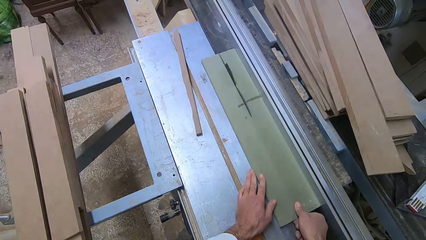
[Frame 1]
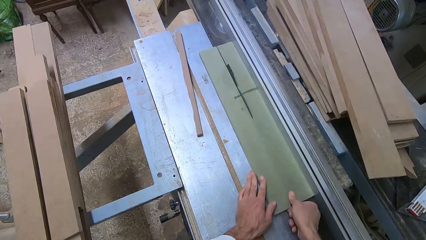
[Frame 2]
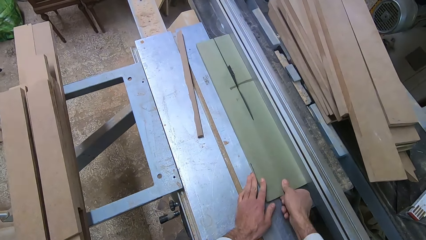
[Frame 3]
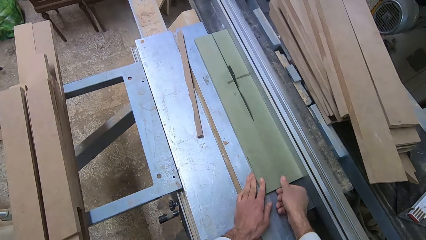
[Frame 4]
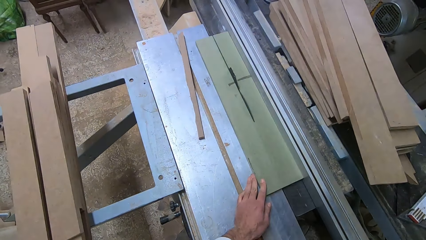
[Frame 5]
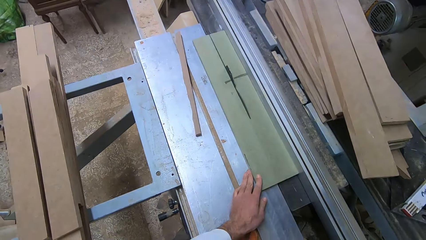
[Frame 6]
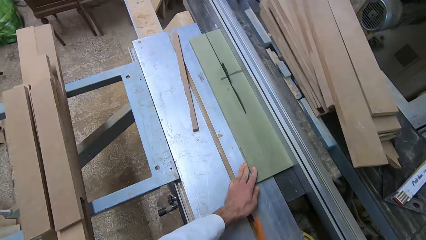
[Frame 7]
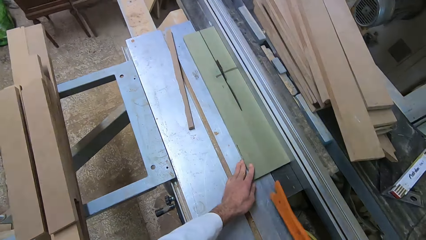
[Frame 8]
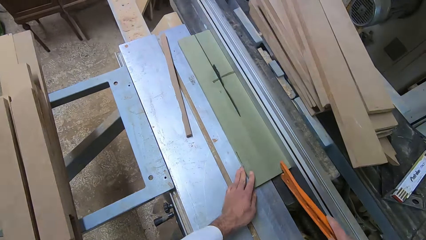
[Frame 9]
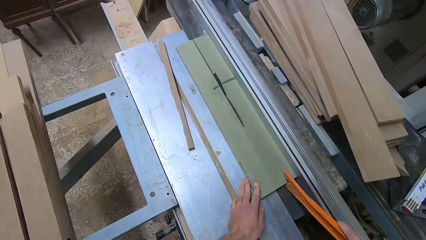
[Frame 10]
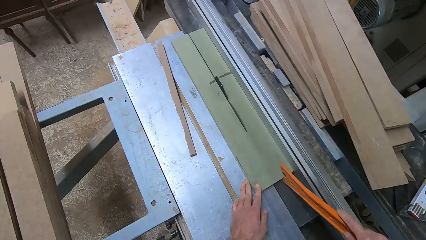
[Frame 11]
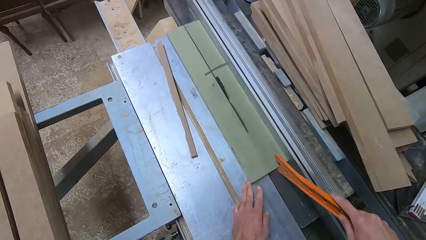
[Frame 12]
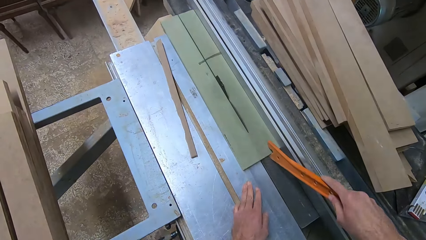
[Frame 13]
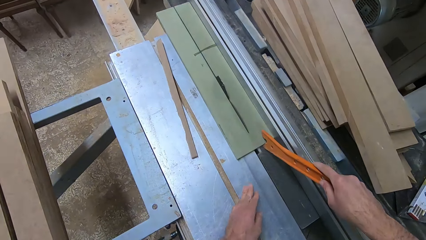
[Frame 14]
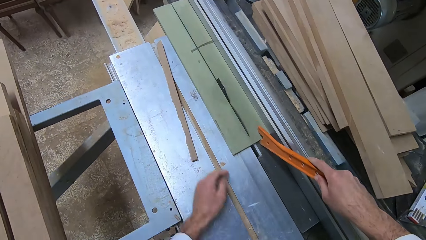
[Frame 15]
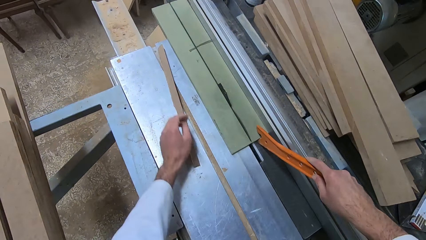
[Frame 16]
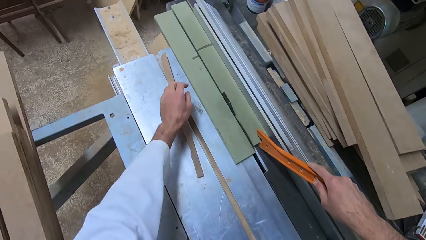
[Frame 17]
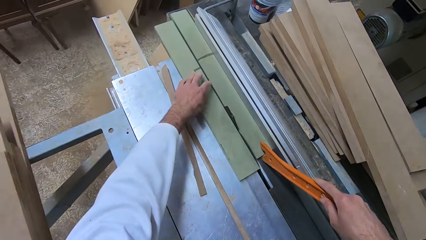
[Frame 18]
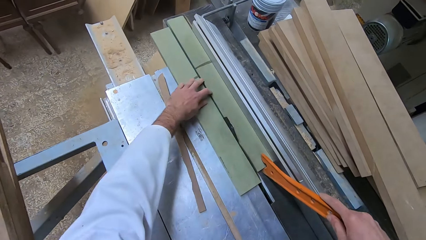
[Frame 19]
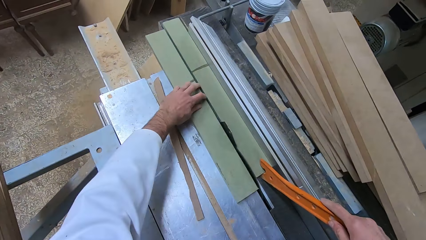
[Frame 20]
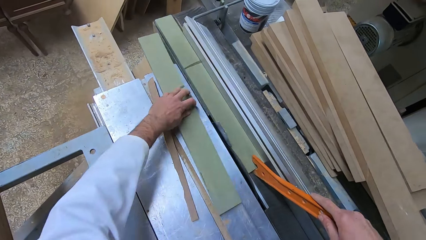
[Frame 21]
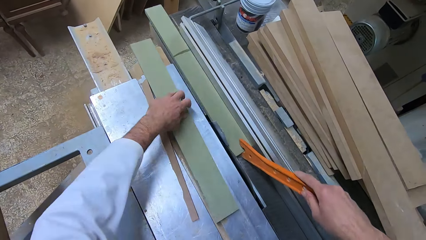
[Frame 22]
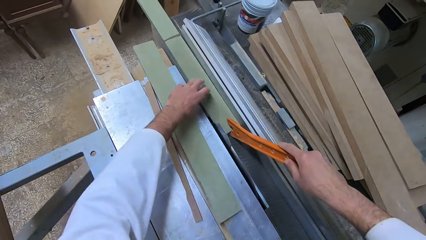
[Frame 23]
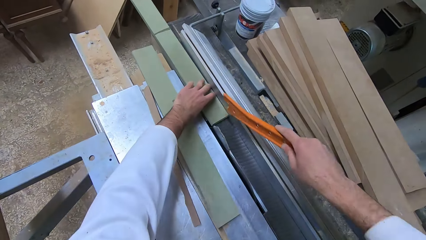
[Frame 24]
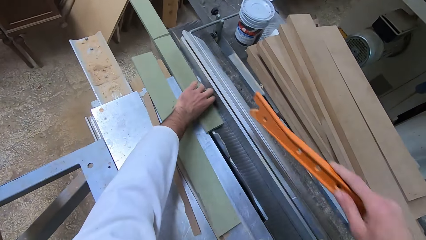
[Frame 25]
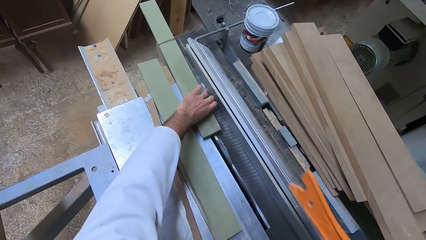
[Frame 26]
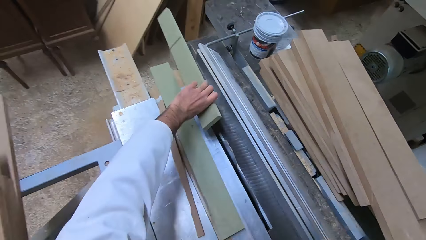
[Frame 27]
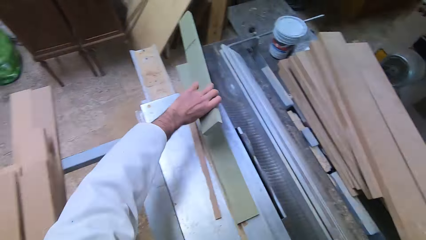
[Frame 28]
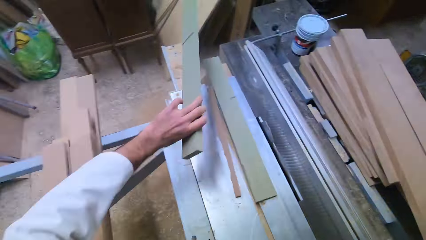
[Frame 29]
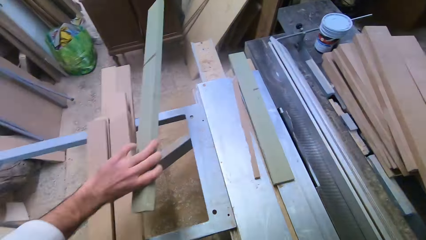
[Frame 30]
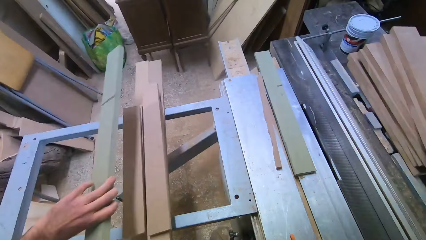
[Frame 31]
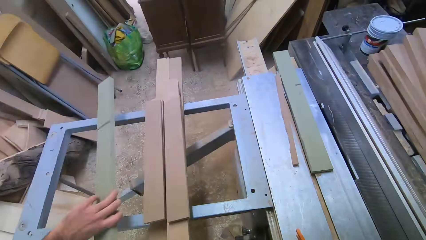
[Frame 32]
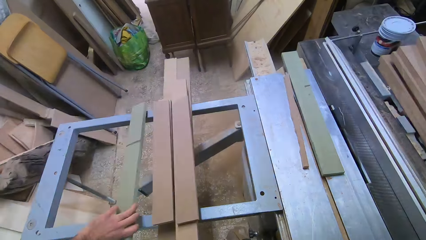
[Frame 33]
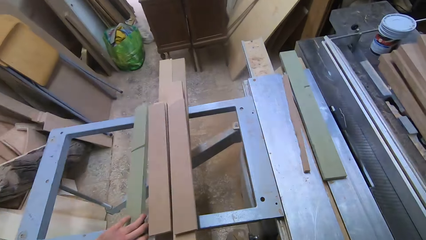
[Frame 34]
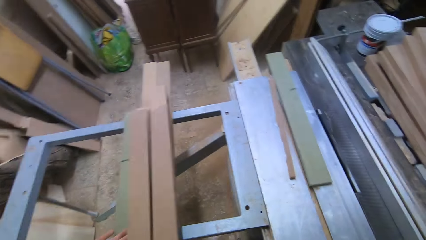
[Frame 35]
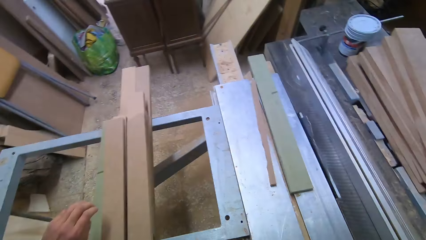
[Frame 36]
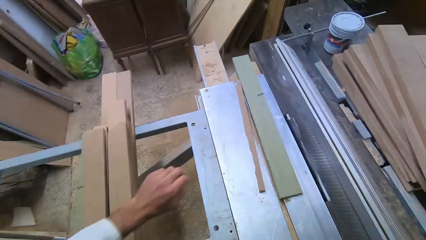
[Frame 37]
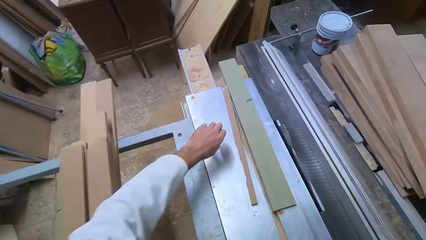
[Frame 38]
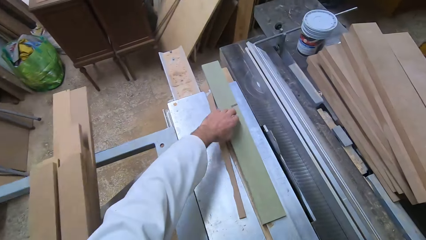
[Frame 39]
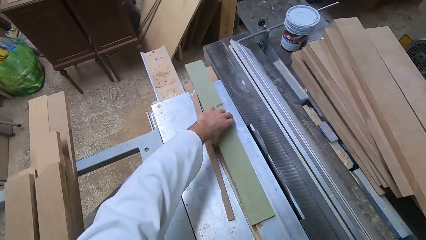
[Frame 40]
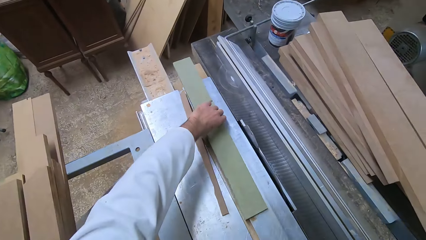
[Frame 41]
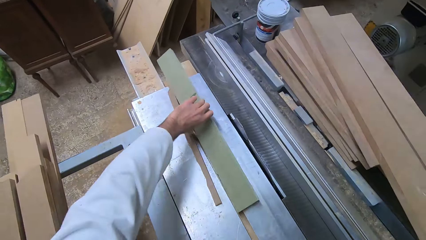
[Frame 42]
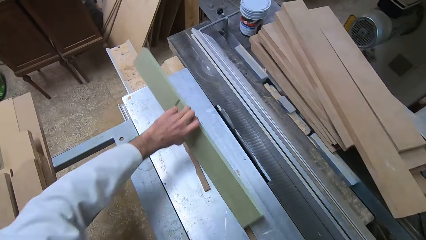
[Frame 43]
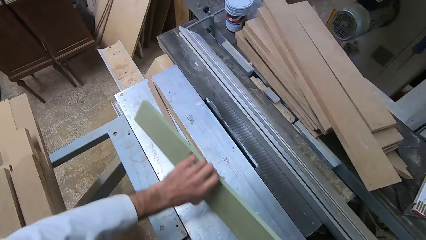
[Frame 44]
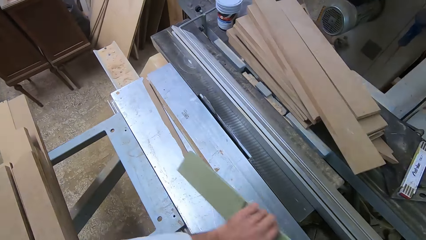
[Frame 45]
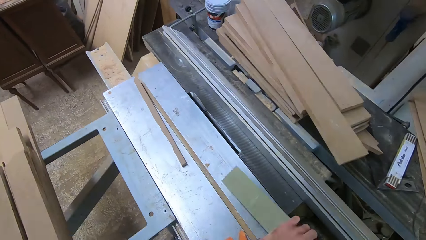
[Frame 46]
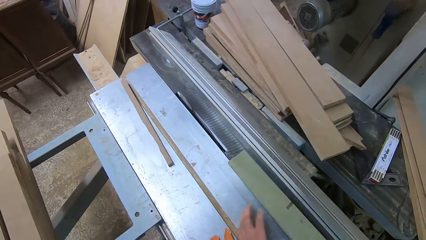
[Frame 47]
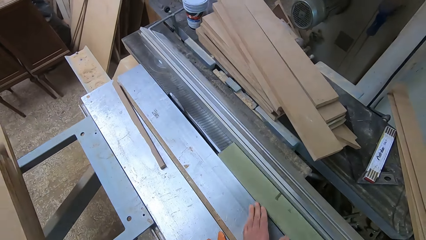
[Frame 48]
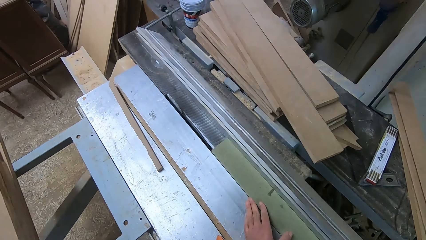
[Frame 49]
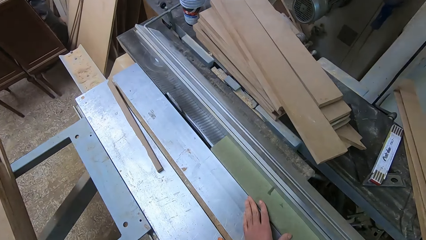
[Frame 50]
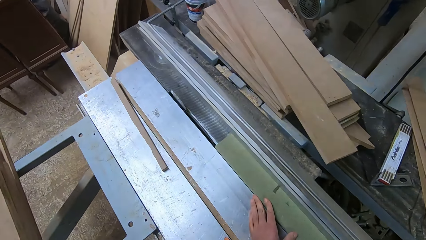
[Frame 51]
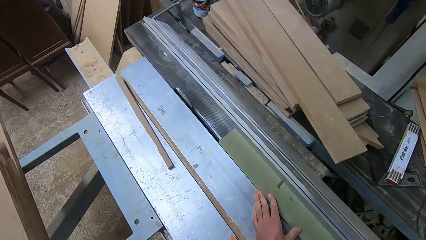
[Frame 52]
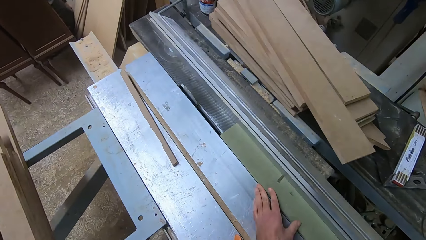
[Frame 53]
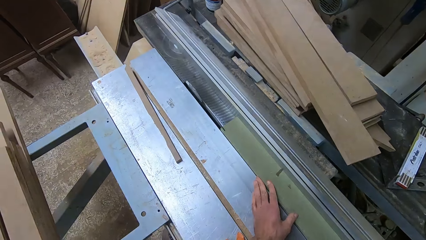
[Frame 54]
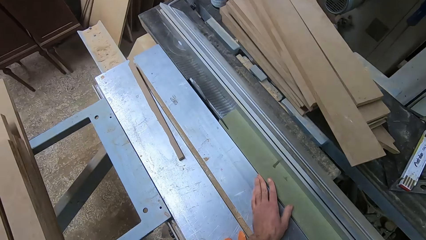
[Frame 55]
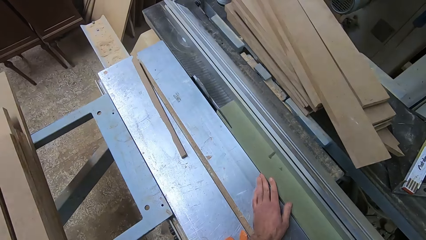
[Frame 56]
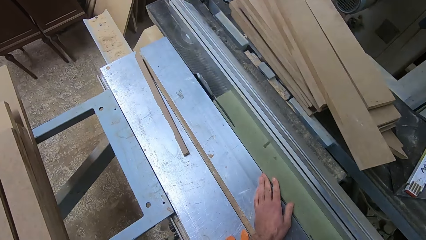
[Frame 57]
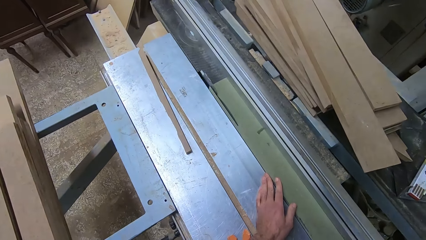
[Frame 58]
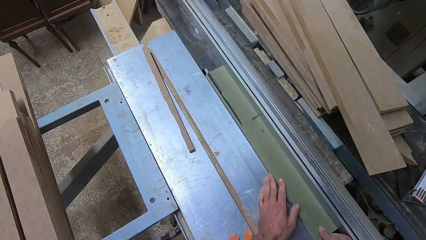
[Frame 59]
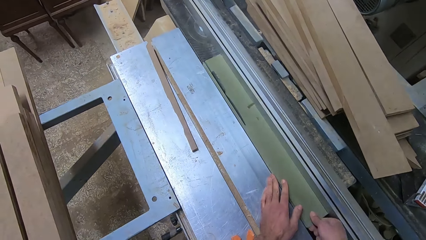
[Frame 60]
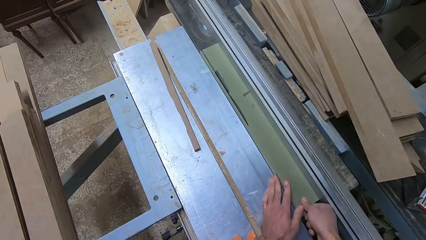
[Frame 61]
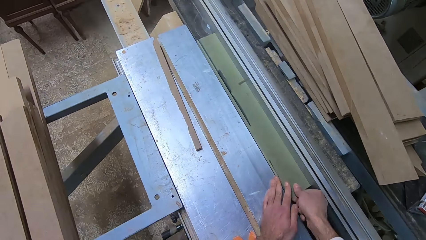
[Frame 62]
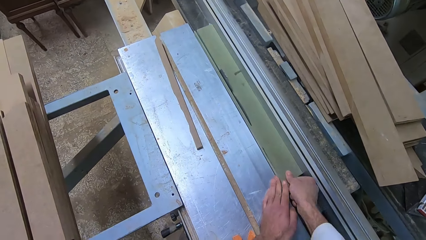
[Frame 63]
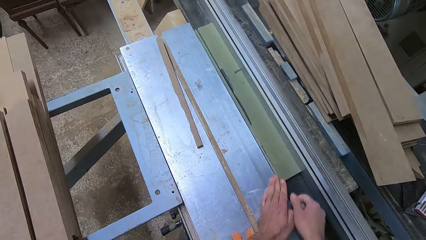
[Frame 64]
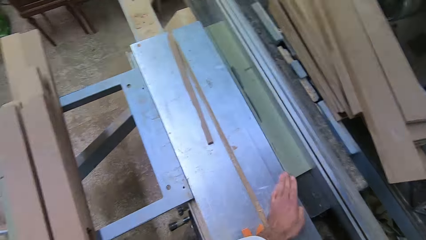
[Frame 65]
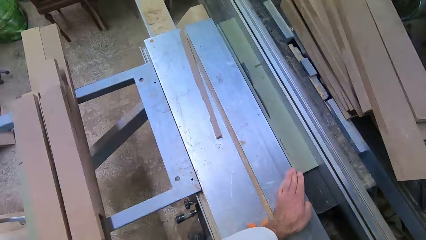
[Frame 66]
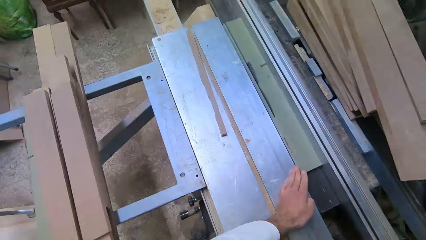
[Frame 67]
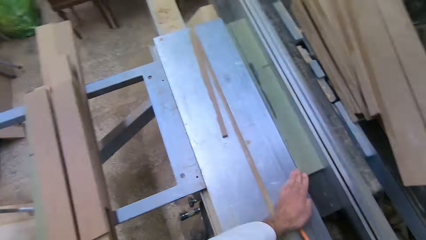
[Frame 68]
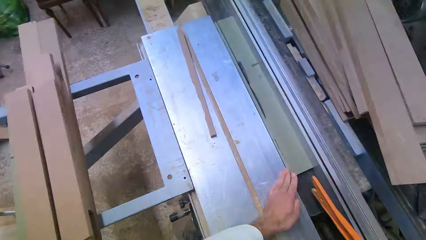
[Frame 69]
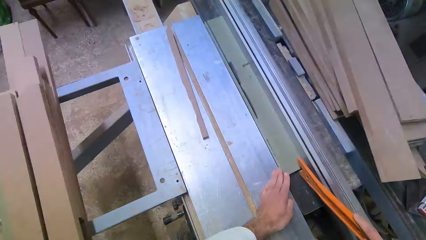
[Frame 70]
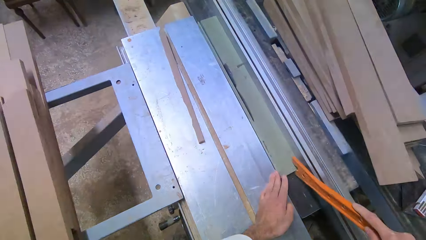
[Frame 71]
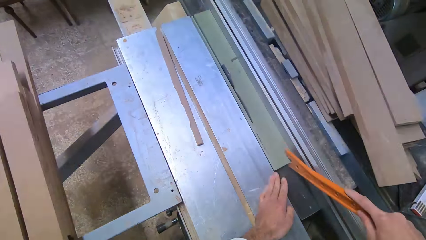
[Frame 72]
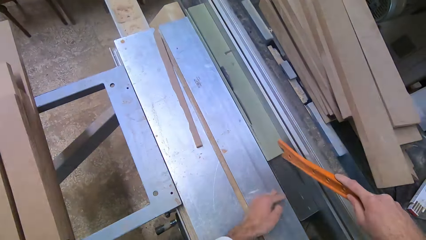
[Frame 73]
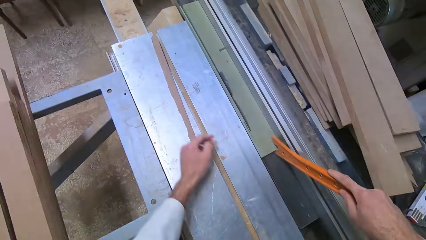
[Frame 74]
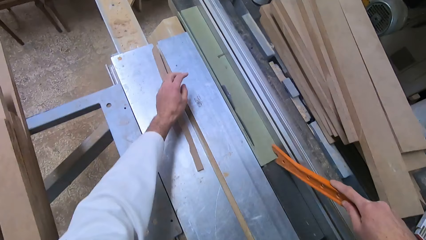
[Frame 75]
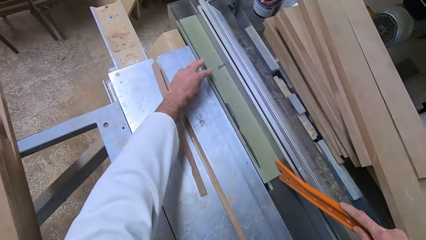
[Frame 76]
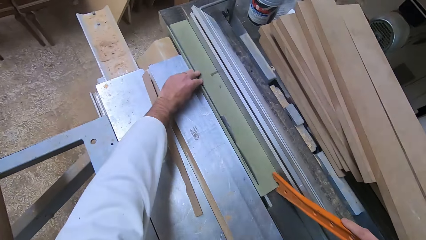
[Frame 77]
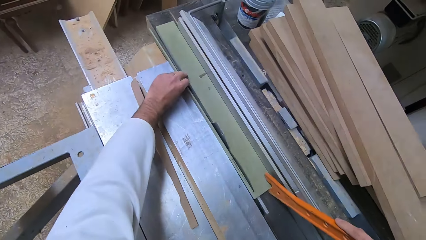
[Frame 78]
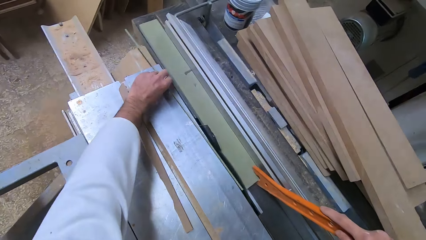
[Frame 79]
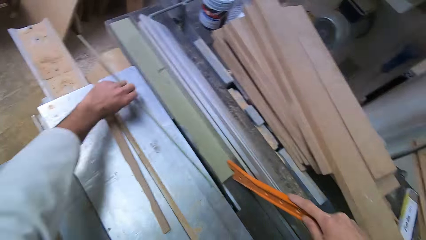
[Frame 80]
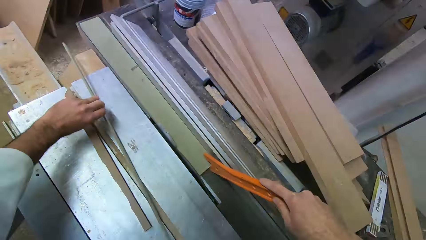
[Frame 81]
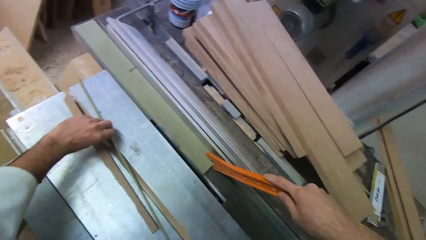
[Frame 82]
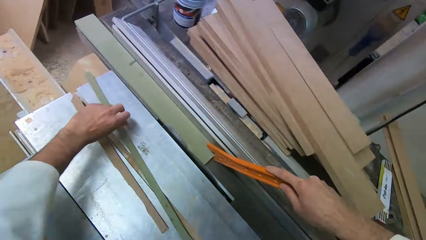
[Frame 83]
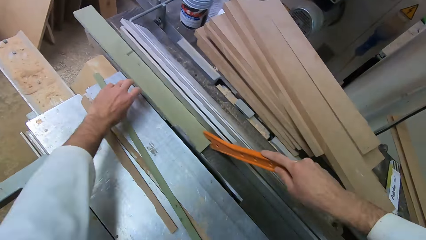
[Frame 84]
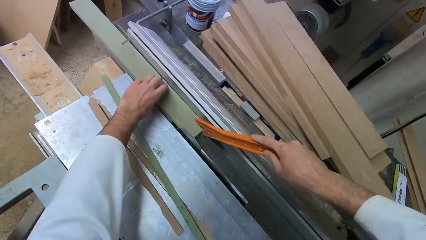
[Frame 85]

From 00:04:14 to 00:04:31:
The camera wearer removes his right hand from the log of wood. He picks up the plastic ruler with his right hand. He pushes the log of wood along the blade of the table saw with the plastic ruler in his right hand. He pushes the log of wood along the blade of the table saw with his left hand. He repositions half of the cut wood with his left hand. He picks up the other half of the cut wood with his left hand. He drops the log of wood on the iron rail with his left hand. He picks up the first half of the cut wood with his left hand. He positions the log of wood in his left hand on the blade of the table saw. He saws the log of wood with both hands. He removes his right hand from the log of wood. He picks up the plastic ruler with his right hand. He pushes the log of wood along the blade of the table saw with the plastic ruler in his right hand. He repositions half of the cut wood with his left hand. He picks the fiberboard.
